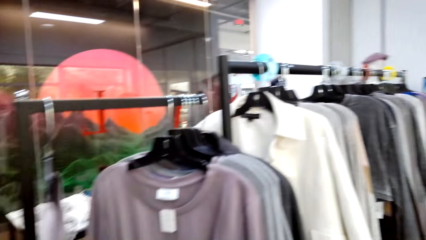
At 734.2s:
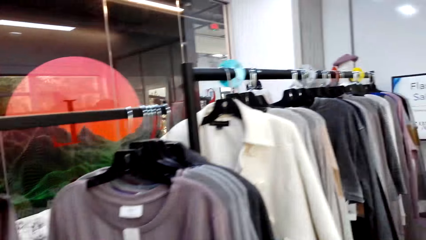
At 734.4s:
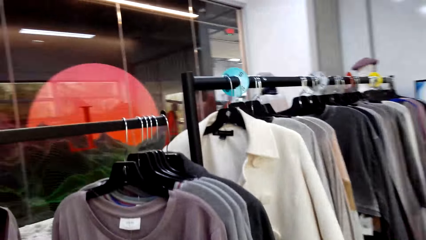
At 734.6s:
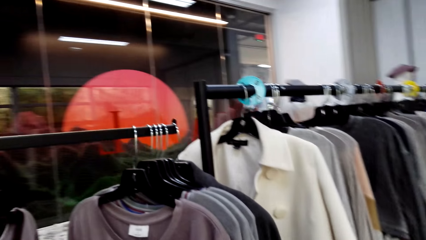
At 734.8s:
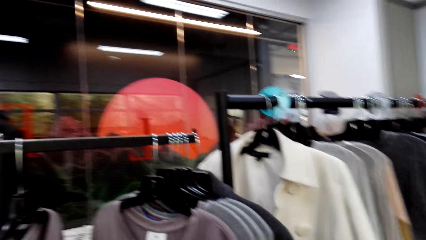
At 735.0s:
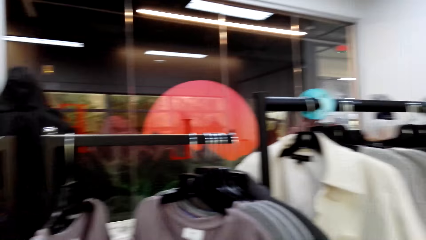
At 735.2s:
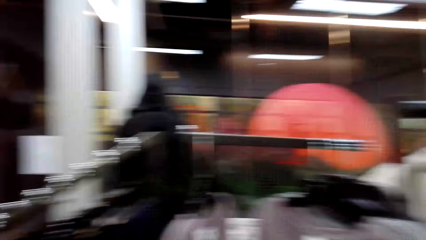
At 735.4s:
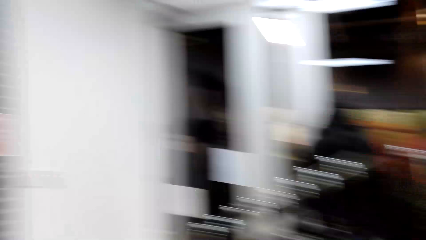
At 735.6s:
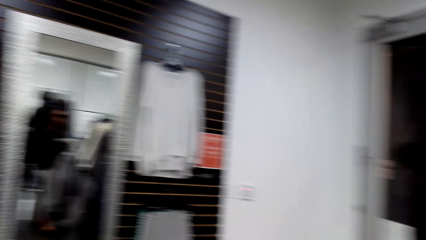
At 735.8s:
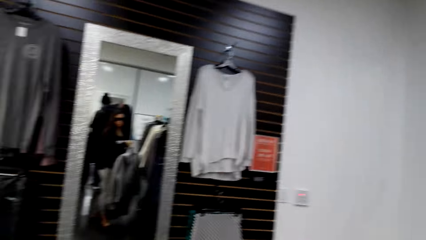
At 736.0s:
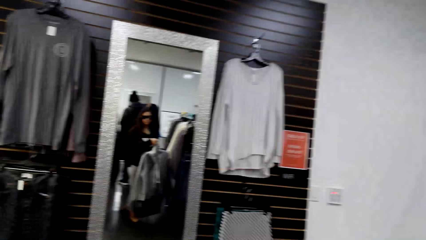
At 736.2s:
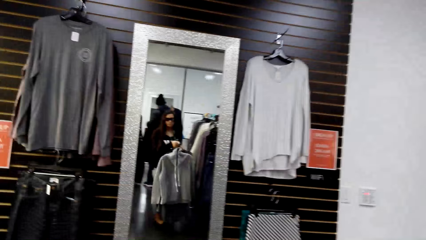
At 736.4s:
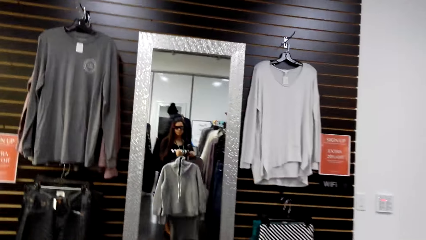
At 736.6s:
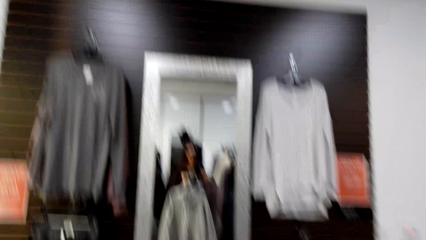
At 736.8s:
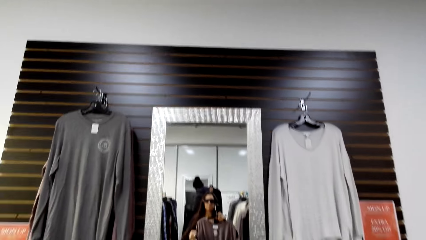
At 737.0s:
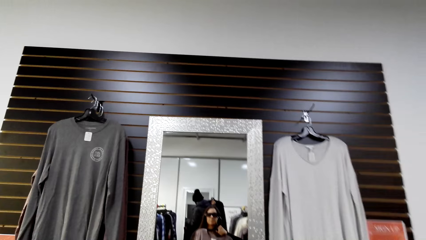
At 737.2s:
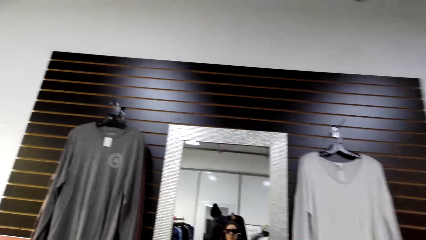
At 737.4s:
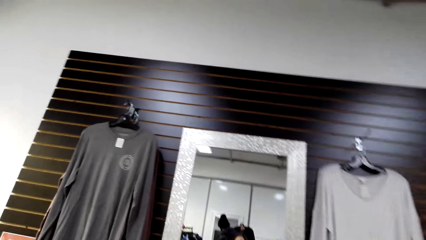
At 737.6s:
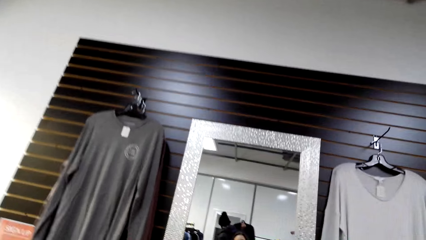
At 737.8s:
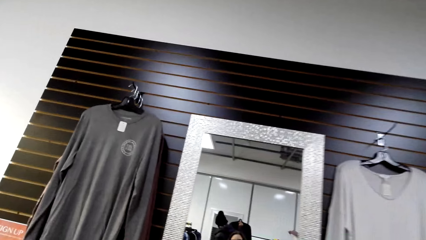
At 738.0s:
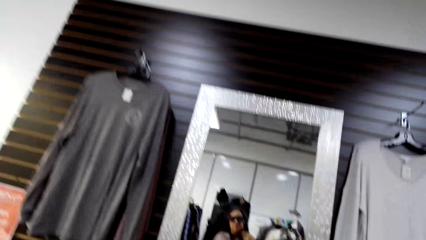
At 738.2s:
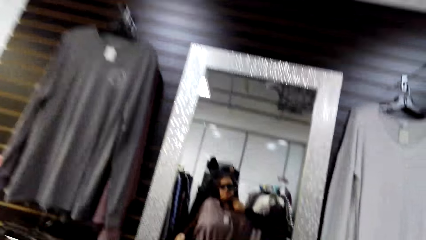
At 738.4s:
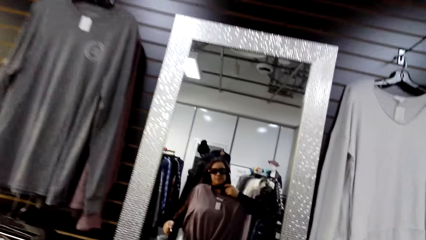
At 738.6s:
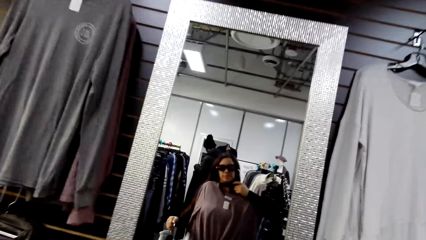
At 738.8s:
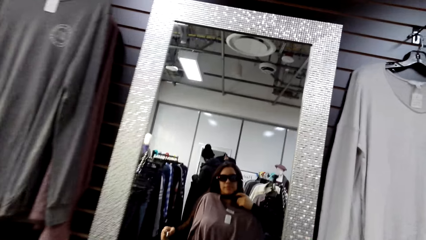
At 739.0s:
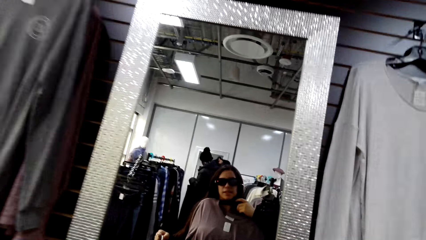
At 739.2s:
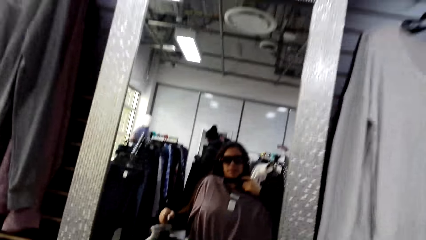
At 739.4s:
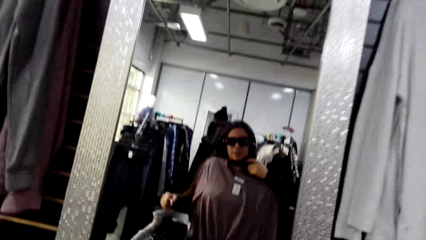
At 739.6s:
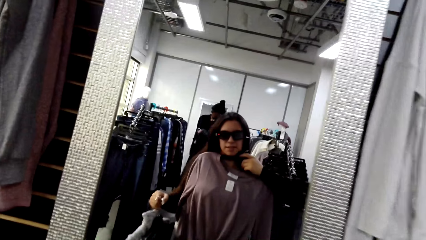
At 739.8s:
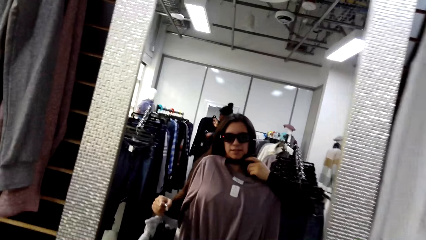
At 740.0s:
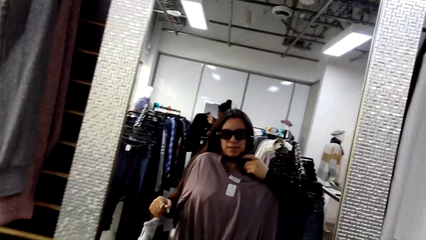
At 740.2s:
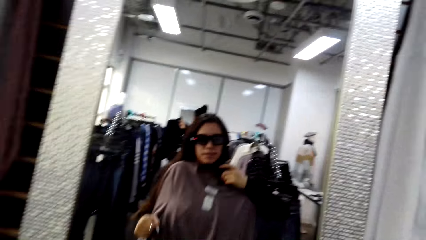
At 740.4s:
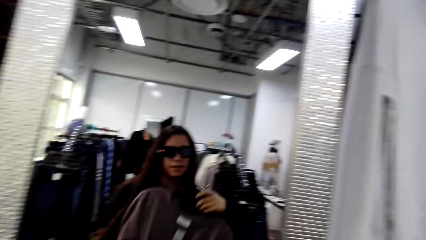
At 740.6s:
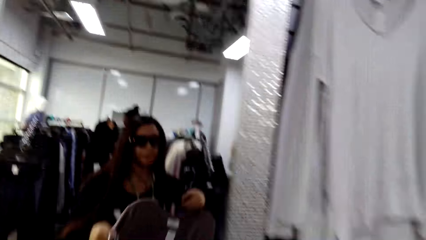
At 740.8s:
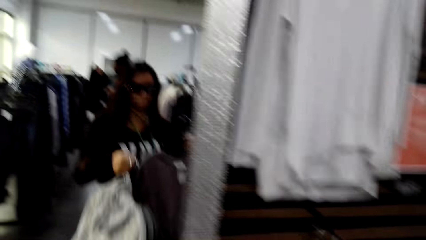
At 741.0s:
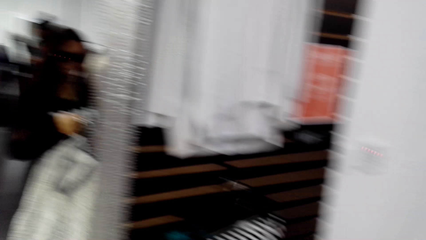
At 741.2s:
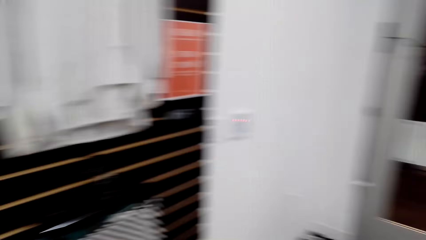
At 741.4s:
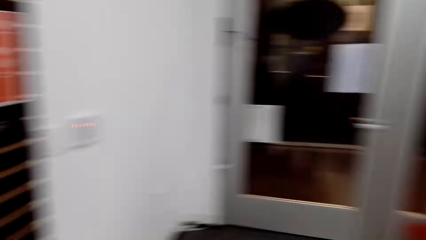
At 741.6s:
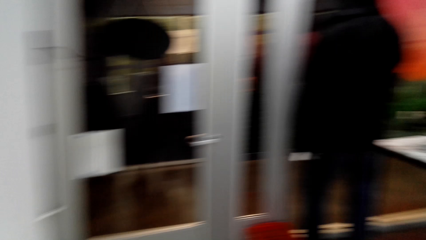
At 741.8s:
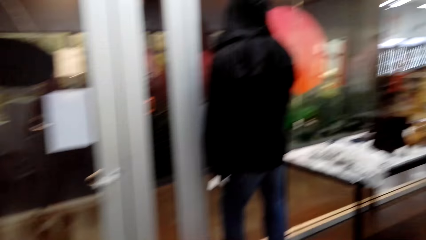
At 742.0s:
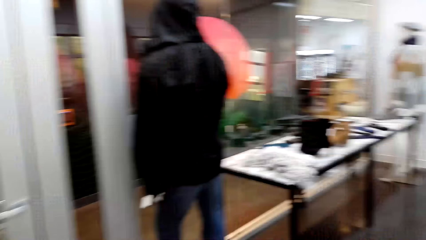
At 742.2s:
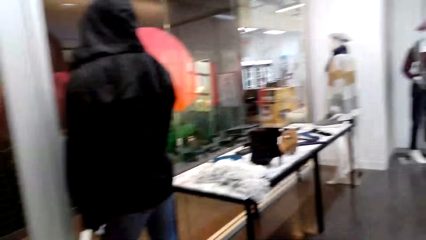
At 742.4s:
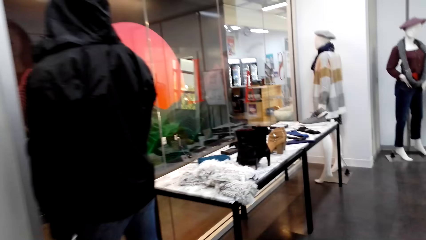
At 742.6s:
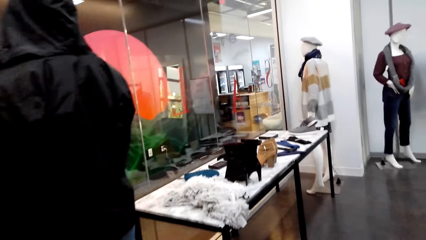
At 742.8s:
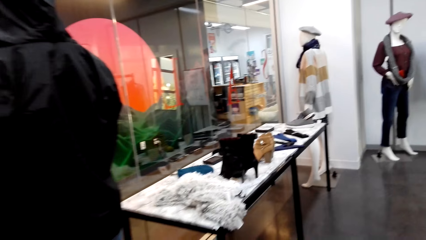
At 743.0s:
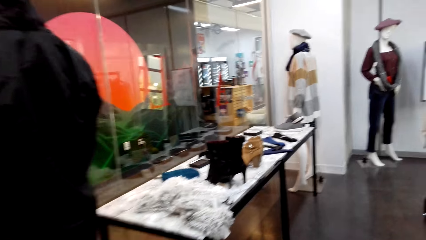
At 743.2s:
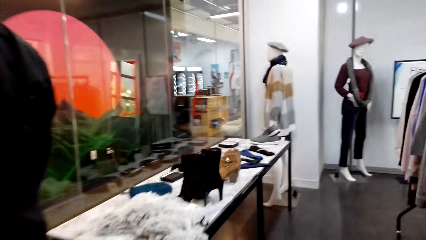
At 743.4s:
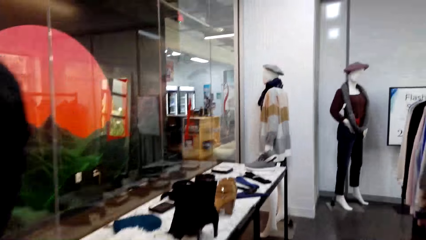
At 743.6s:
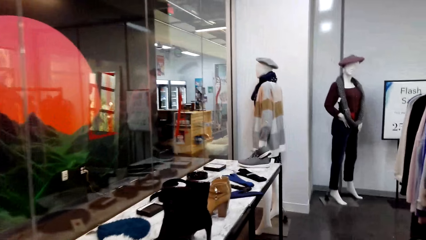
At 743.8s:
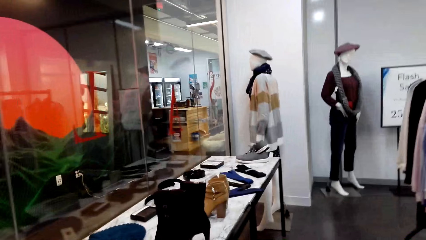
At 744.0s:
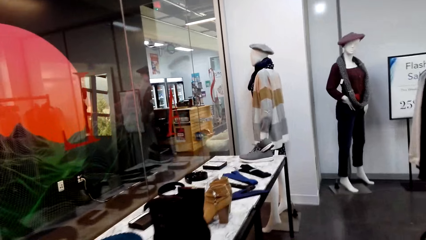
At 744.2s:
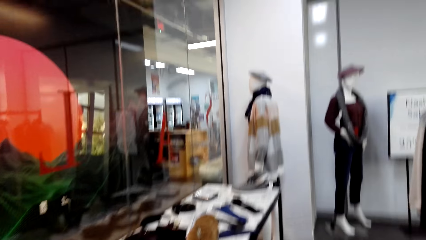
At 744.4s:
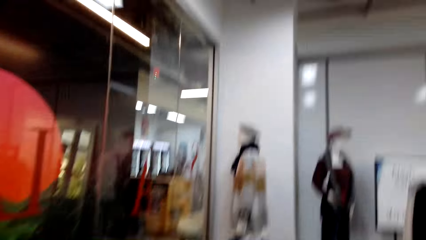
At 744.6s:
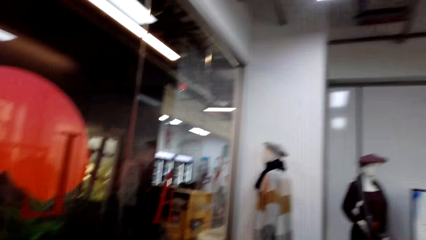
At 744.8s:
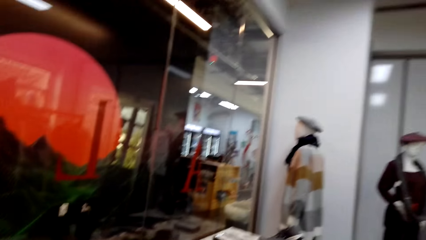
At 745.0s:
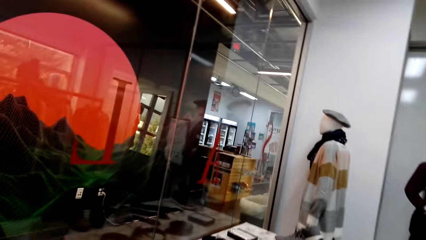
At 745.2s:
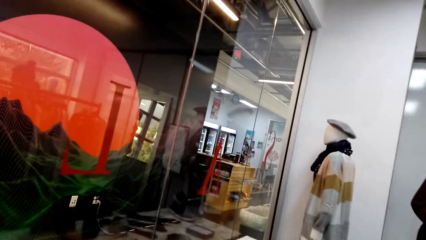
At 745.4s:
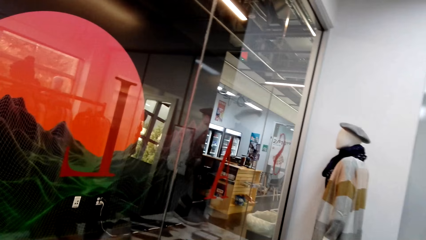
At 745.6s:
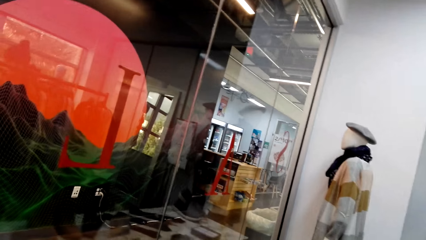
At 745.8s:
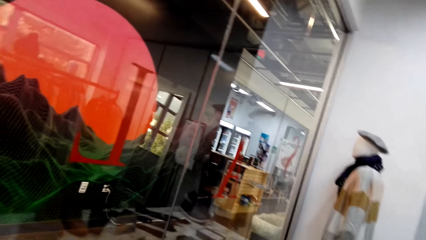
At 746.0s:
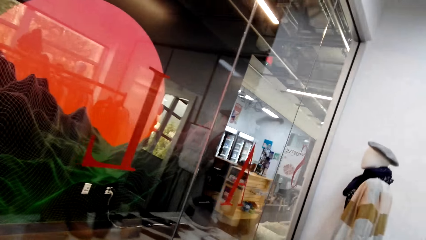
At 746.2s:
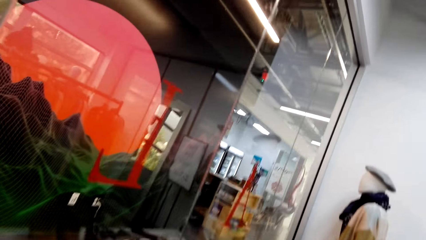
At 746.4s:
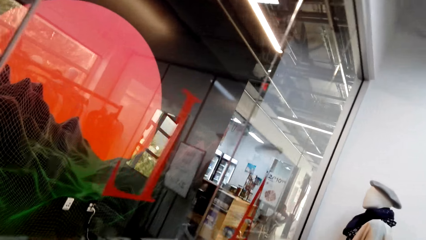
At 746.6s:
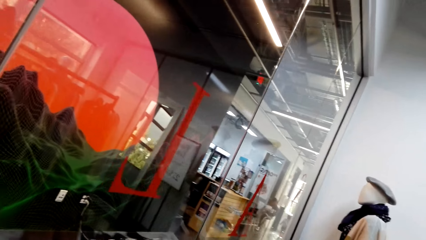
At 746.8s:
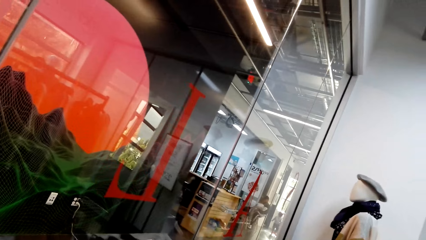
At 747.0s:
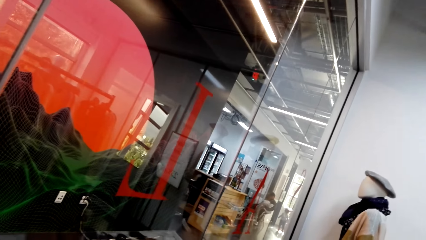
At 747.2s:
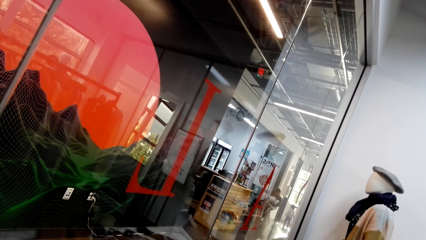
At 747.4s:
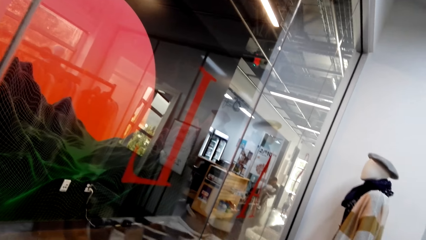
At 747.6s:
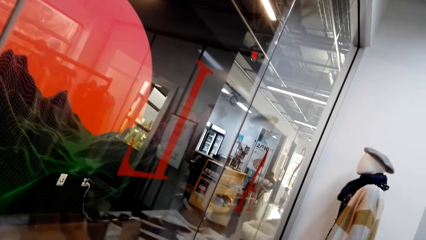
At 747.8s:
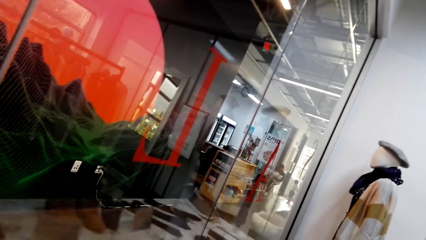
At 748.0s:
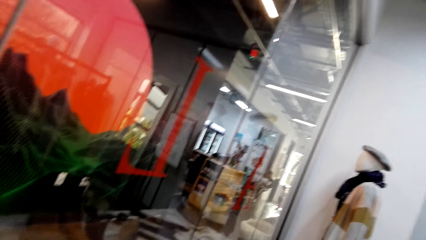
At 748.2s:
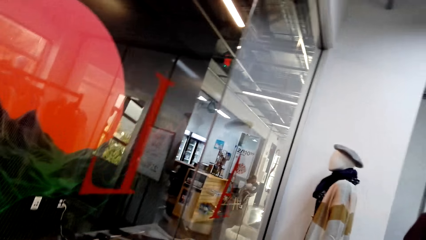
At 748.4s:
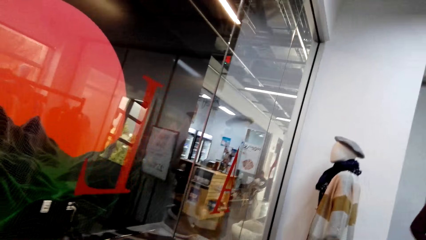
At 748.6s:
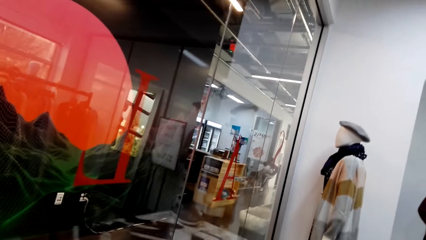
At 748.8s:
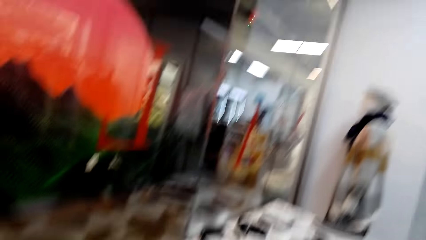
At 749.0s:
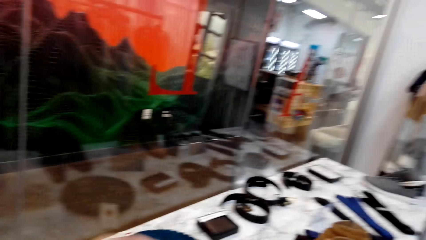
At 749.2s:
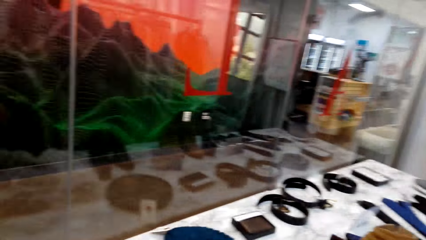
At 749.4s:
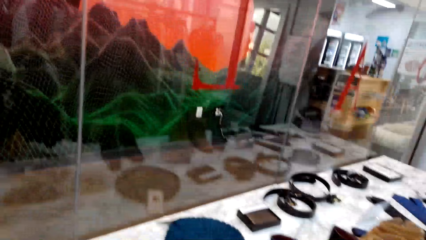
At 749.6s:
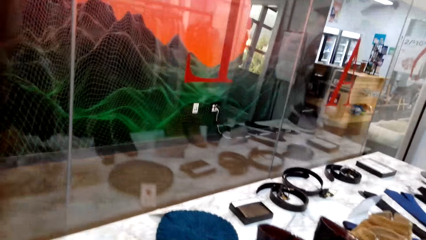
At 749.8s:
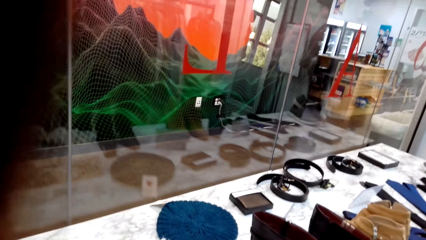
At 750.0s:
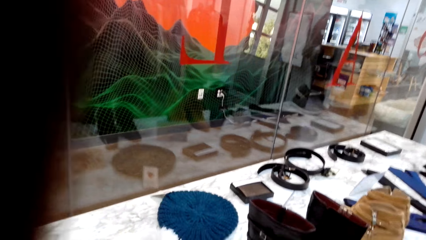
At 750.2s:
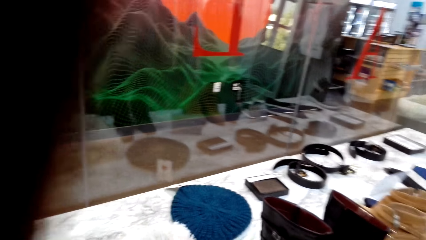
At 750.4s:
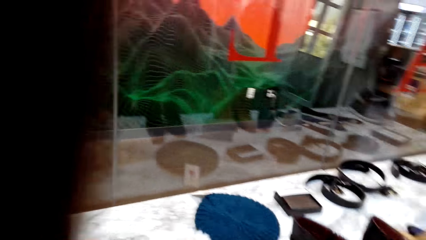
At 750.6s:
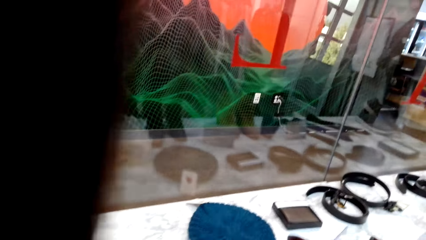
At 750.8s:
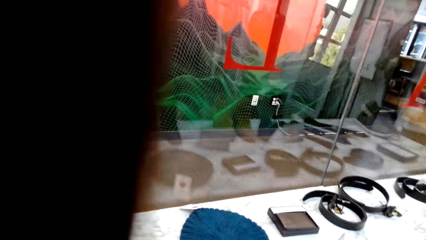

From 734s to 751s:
The camera wearer looks around the hanging line. They turn to the mirror. They walk around the shop. They fit the sweater. They look around the boutique. They walk to the display table.
